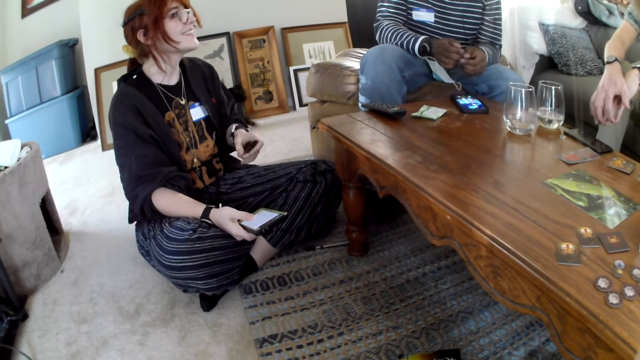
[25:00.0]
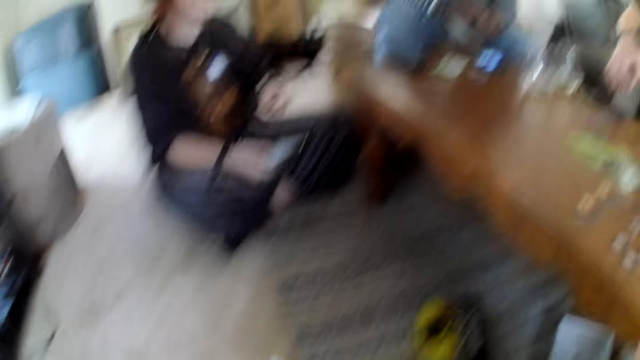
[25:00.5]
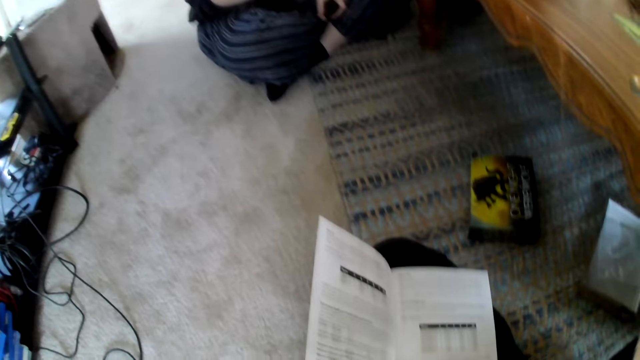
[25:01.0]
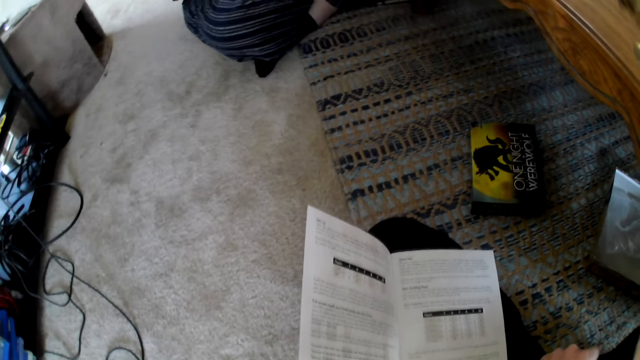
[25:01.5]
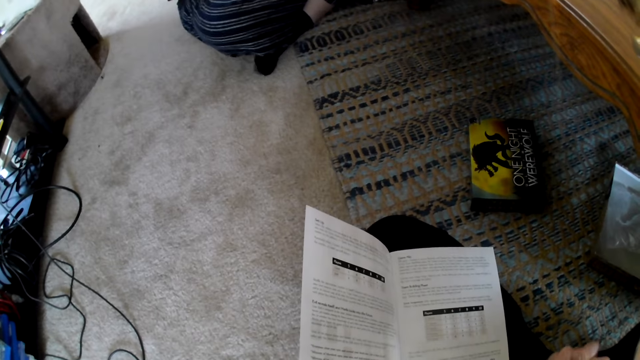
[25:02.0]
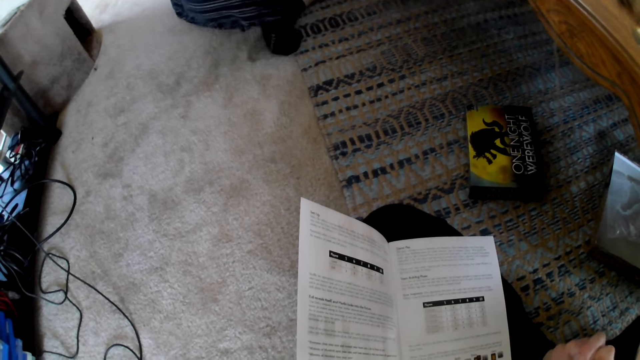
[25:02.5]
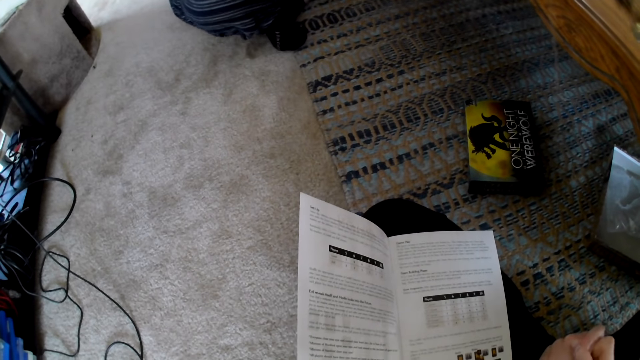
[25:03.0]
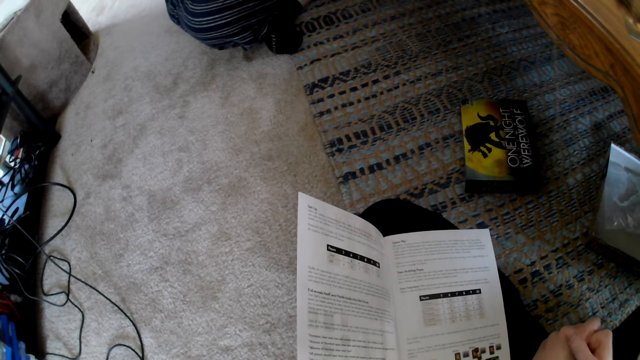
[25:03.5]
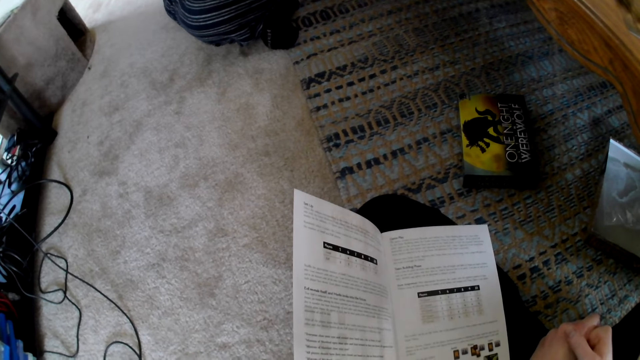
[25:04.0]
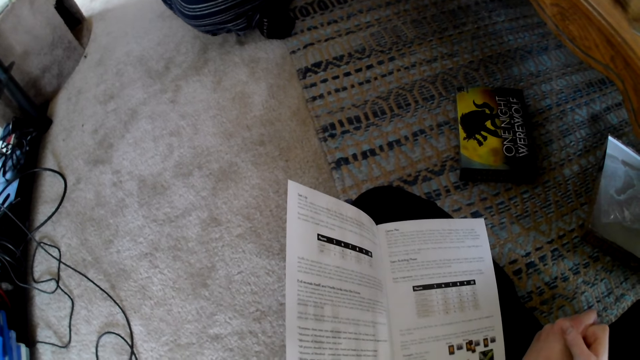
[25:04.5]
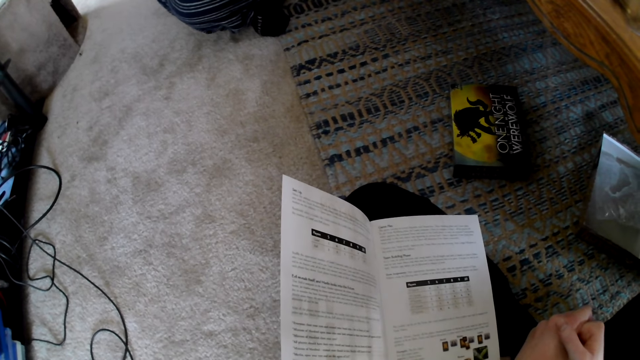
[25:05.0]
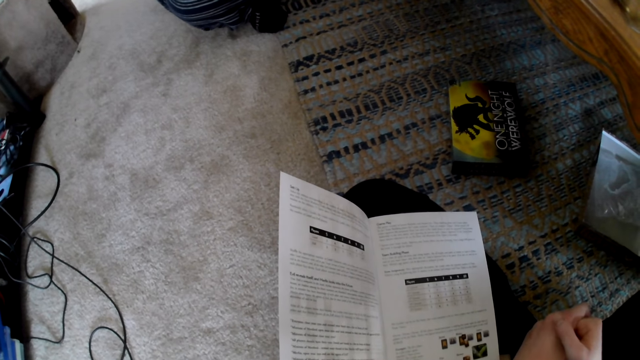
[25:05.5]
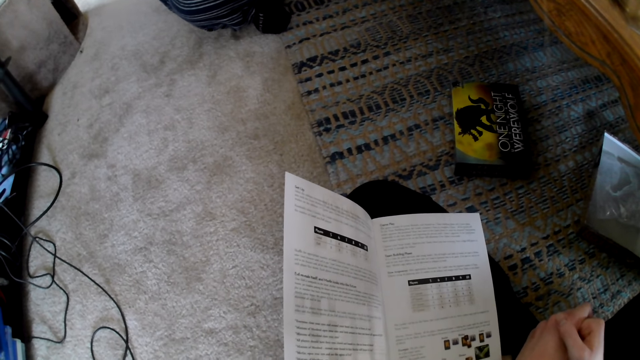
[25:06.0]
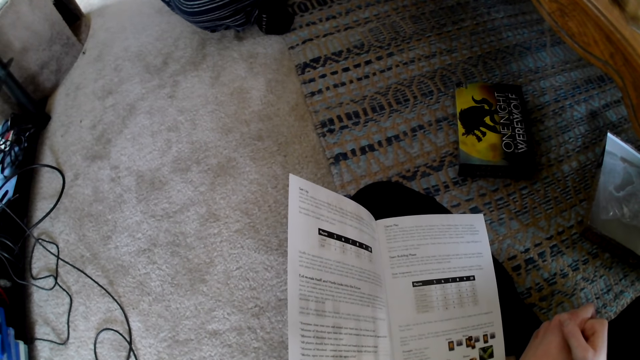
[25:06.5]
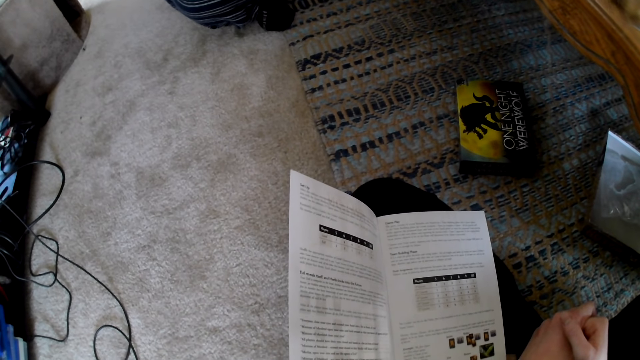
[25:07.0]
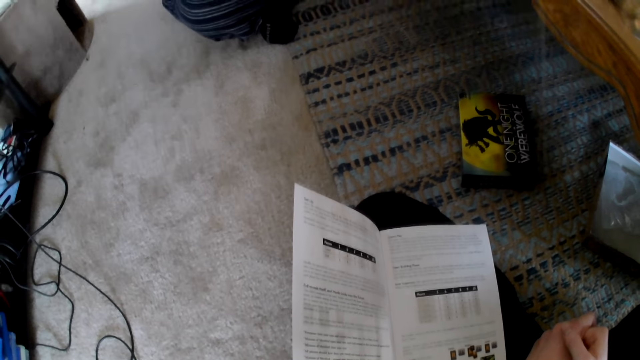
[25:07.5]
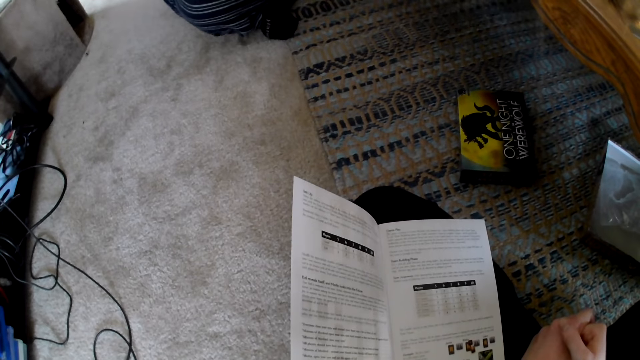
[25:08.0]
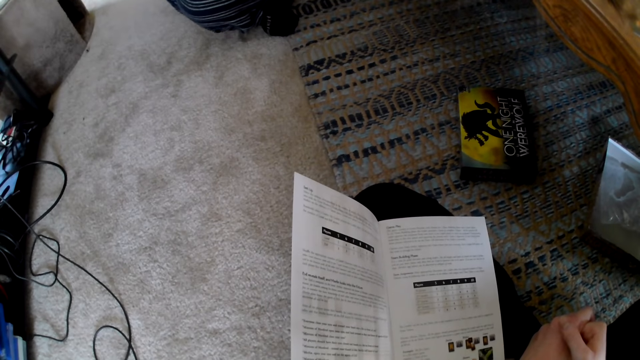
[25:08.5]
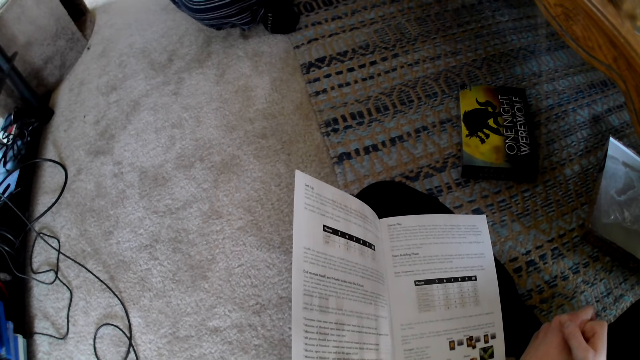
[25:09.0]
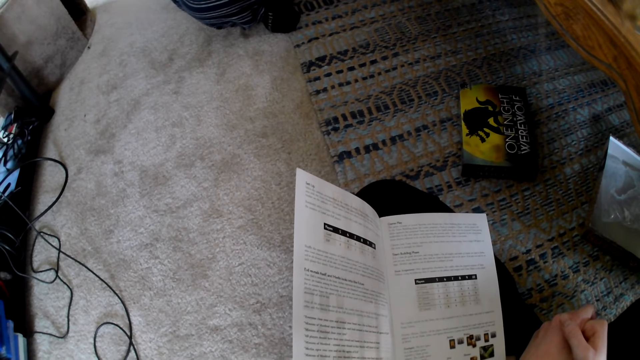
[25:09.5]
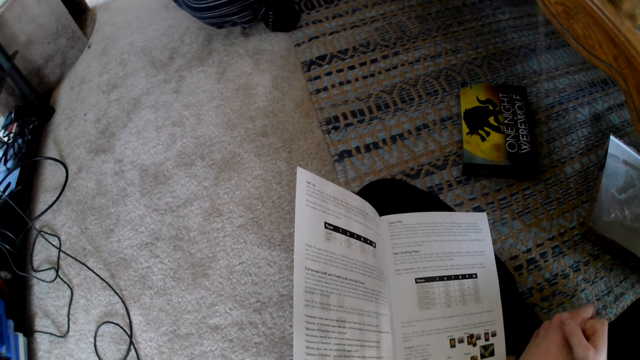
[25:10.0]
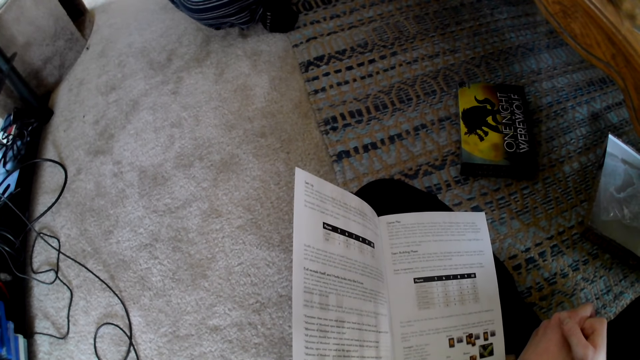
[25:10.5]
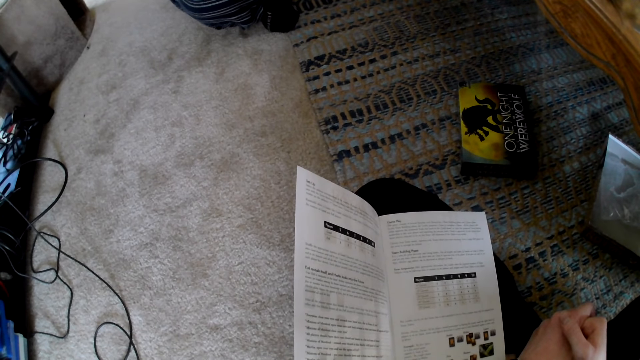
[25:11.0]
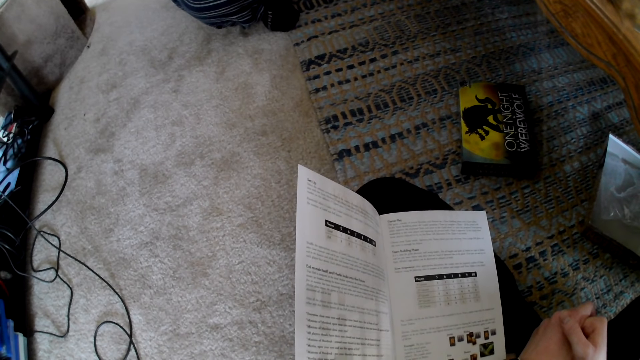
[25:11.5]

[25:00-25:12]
The camera wearer reads the book and laughs. A person talks.

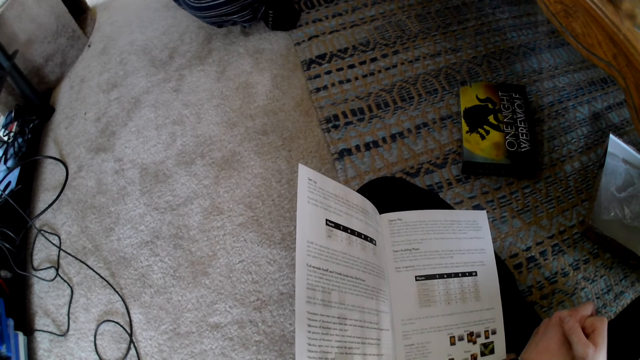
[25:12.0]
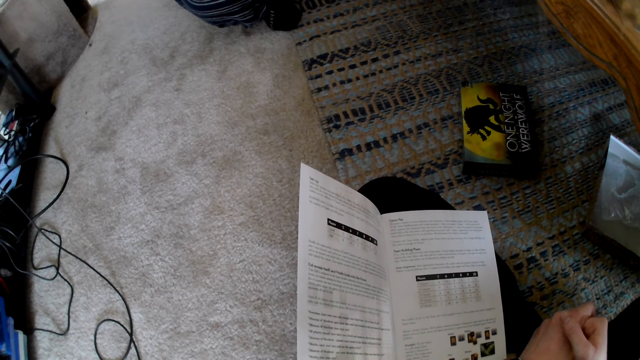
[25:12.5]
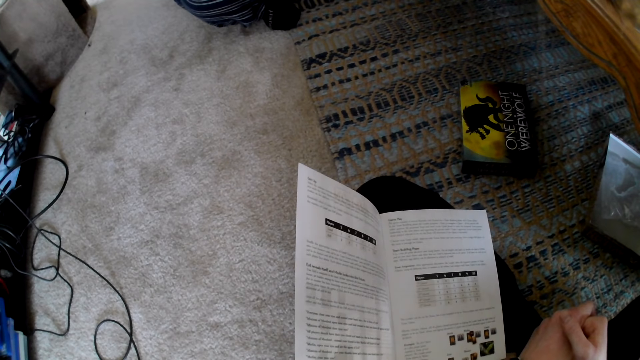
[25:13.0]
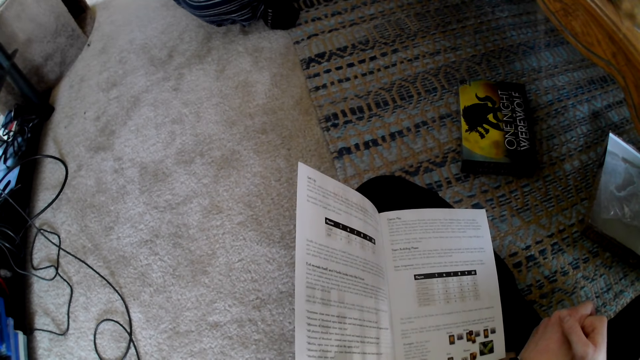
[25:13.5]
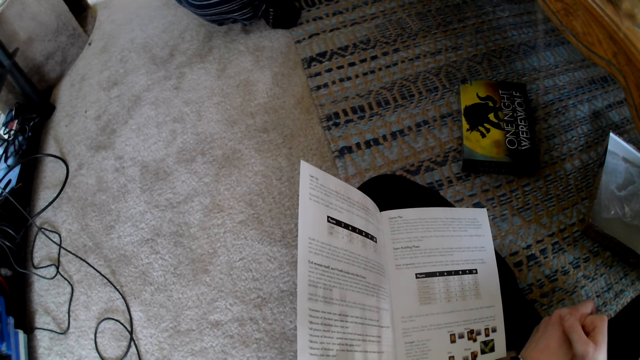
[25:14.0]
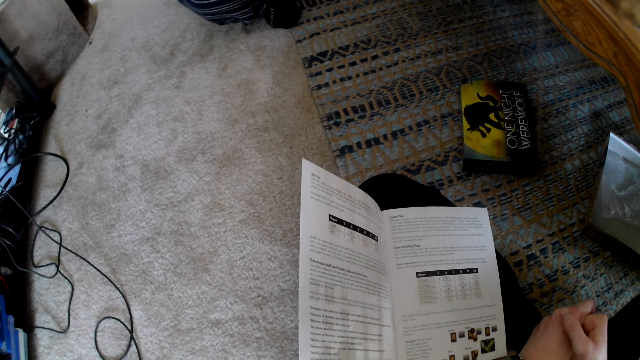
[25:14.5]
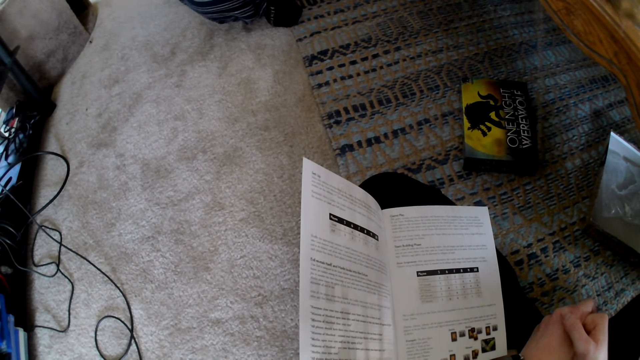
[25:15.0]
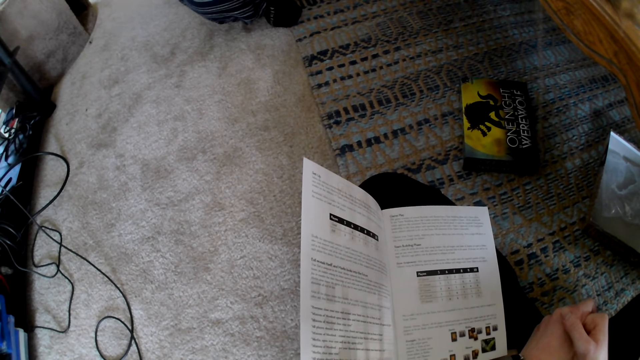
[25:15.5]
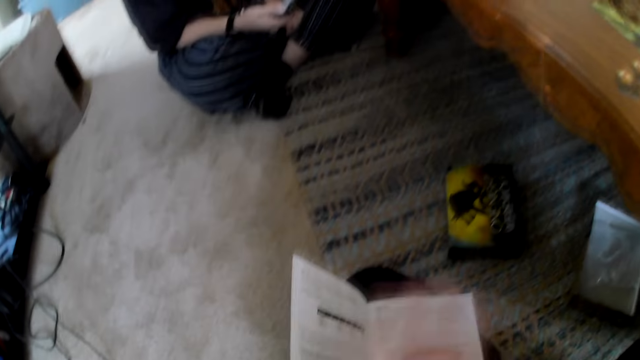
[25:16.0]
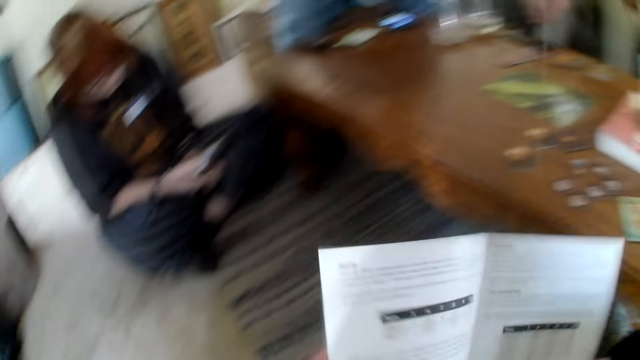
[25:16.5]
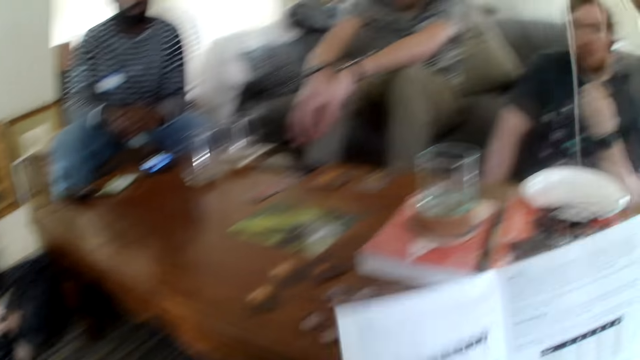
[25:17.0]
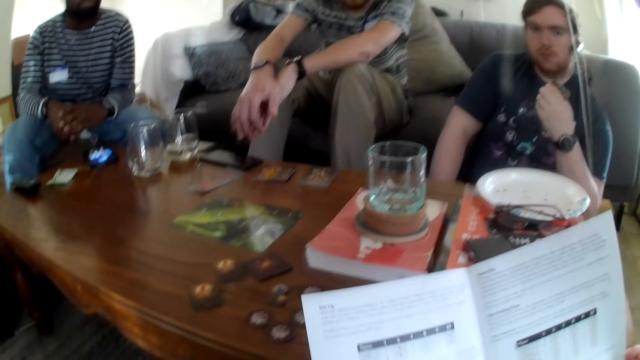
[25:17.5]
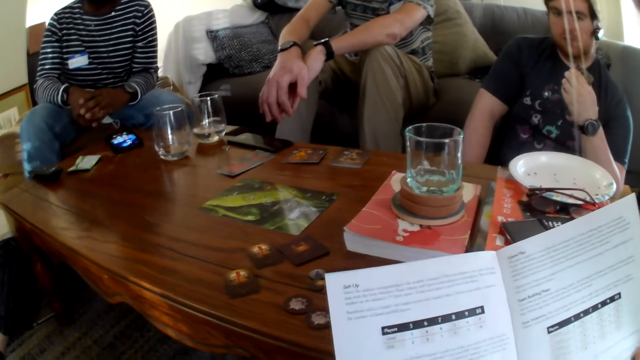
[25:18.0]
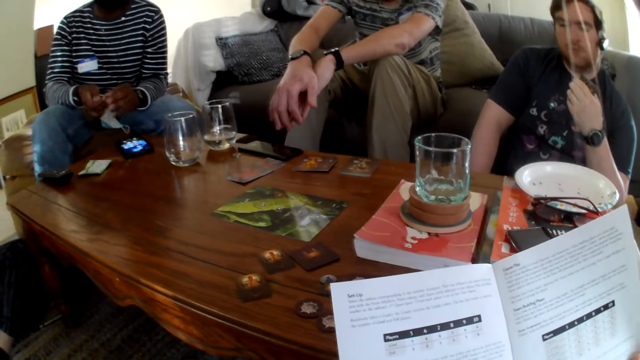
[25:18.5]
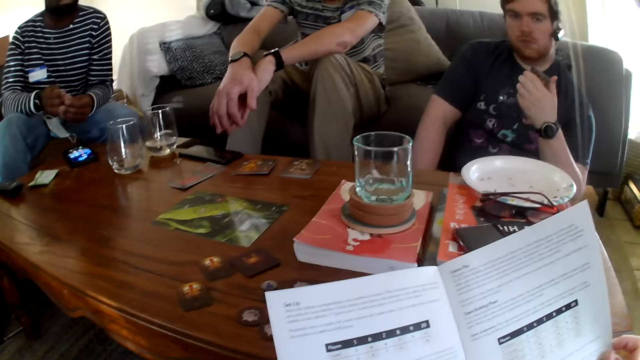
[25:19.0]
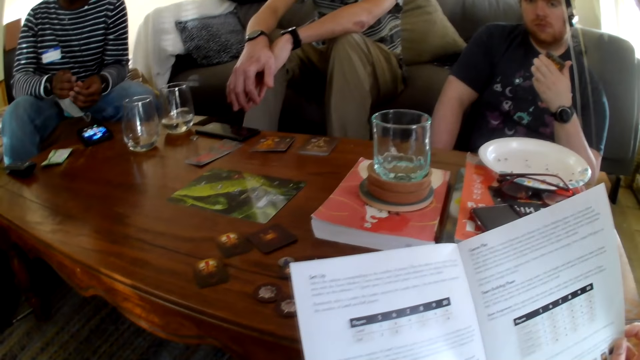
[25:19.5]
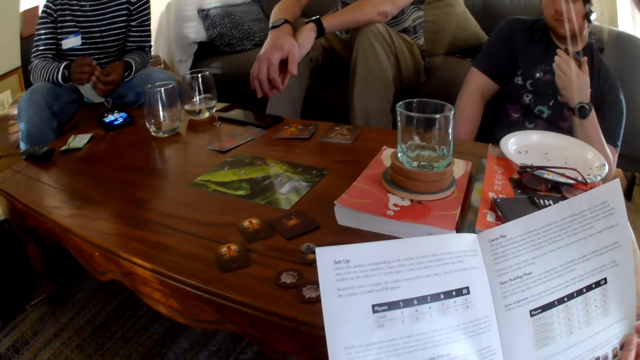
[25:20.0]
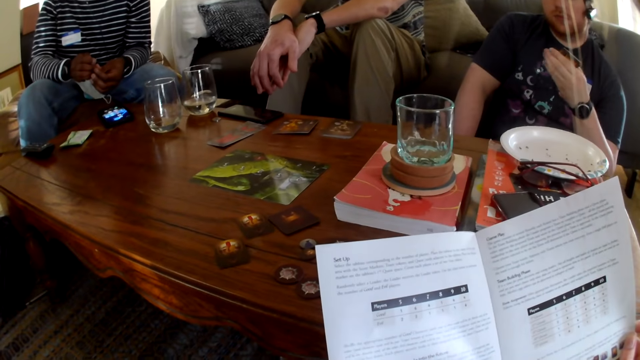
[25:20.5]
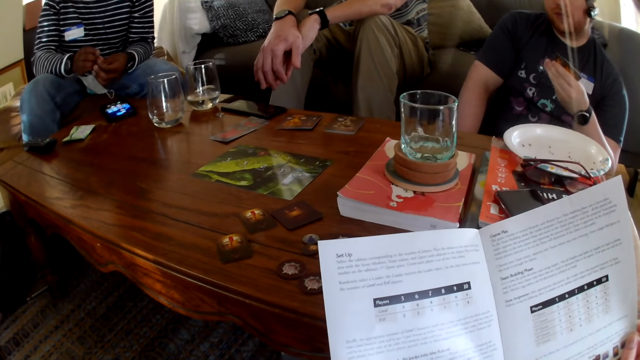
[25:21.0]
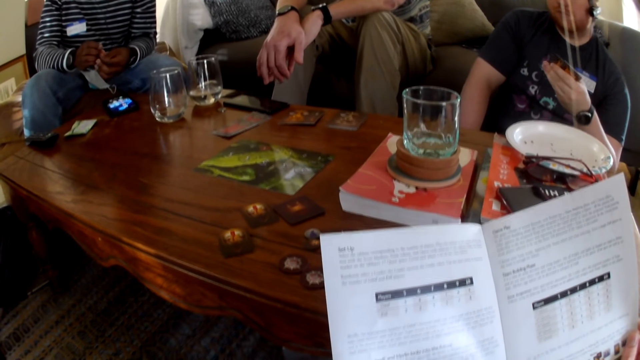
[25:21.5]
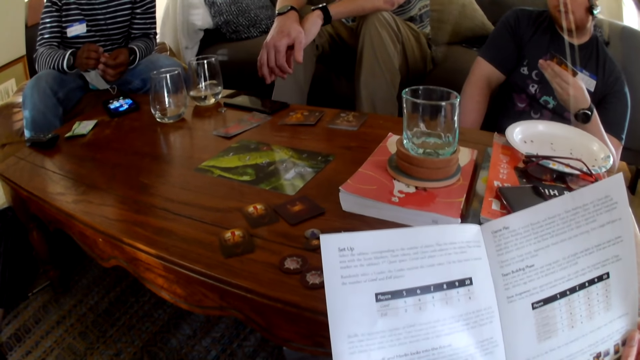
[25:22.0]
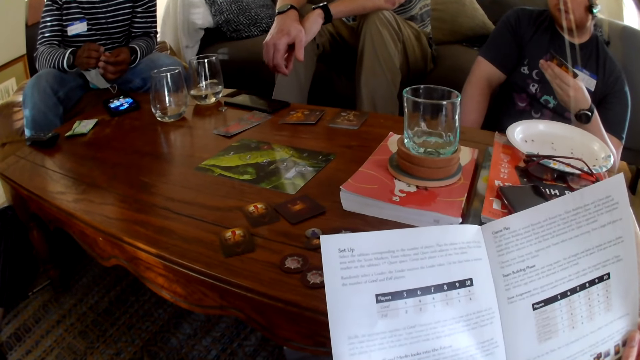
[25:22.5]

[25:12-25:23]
The camera wearer speaks. They read the book loudly.
